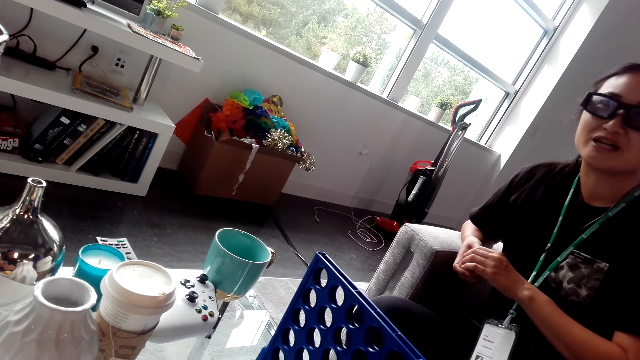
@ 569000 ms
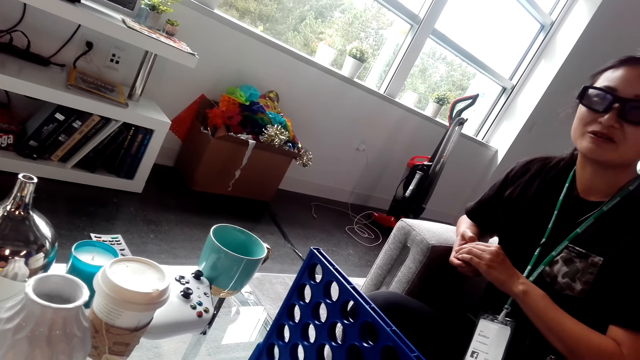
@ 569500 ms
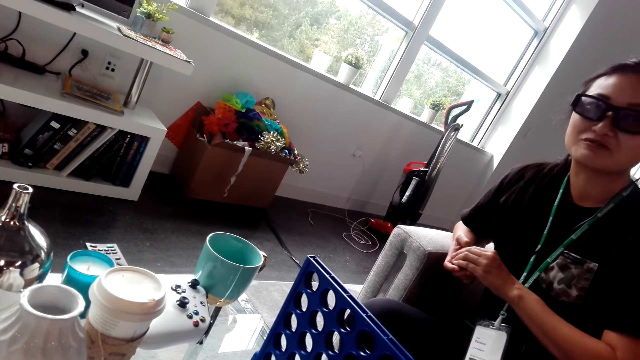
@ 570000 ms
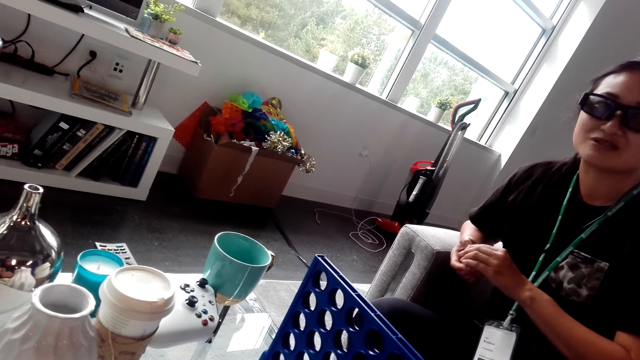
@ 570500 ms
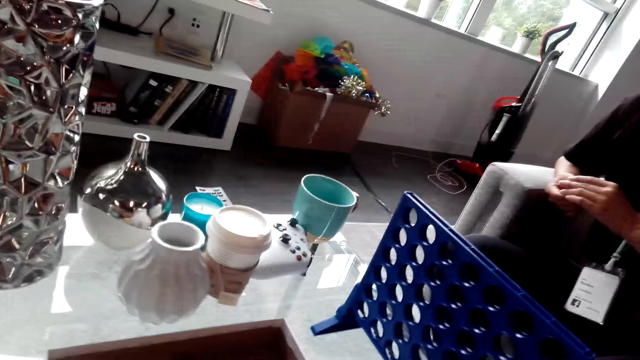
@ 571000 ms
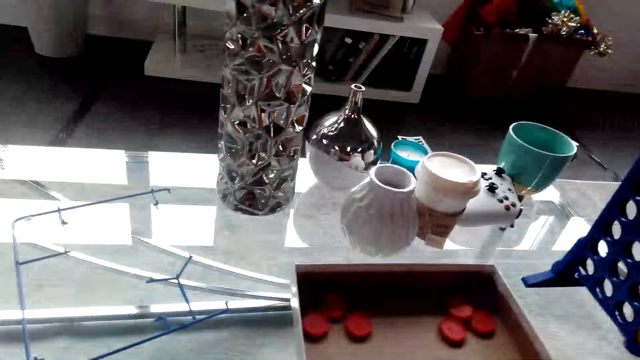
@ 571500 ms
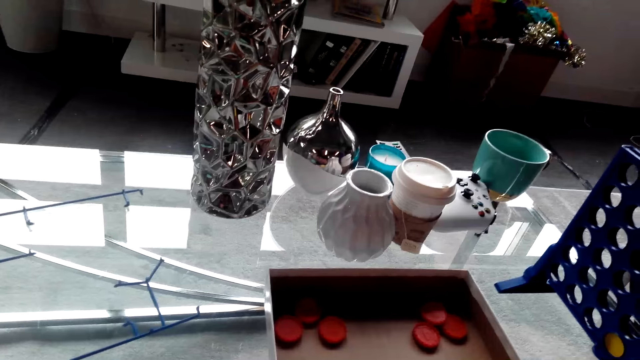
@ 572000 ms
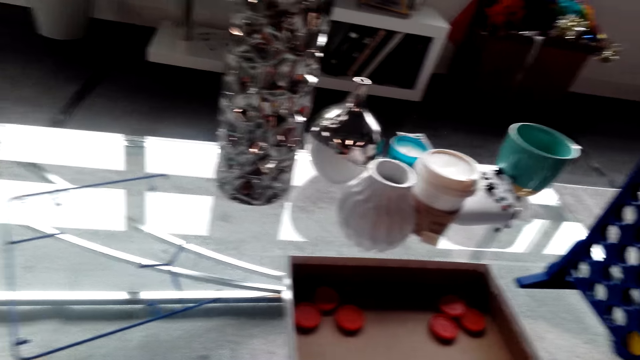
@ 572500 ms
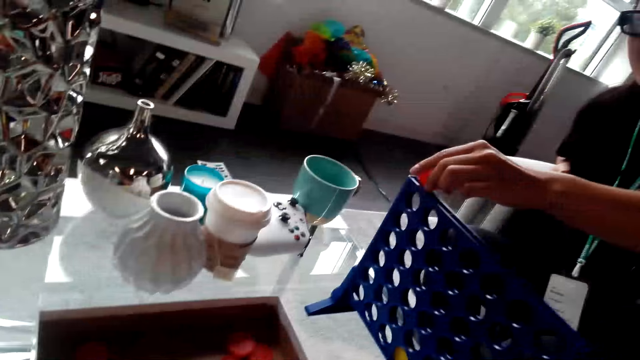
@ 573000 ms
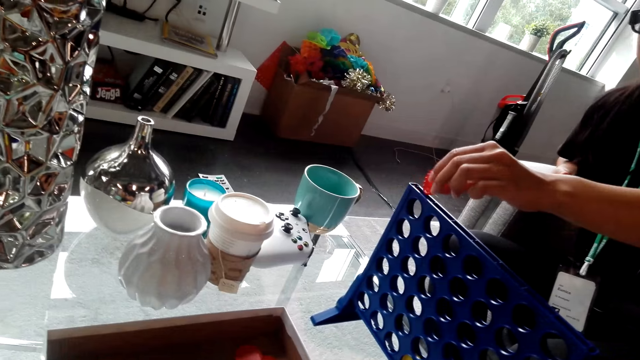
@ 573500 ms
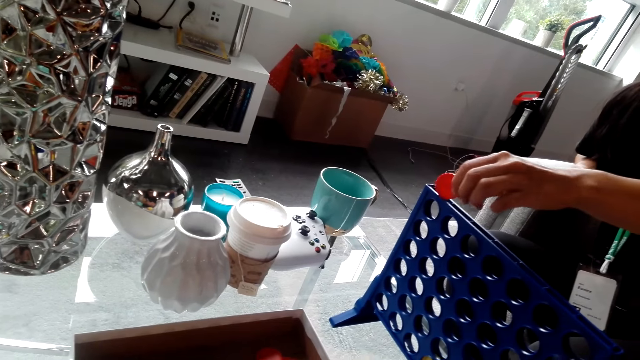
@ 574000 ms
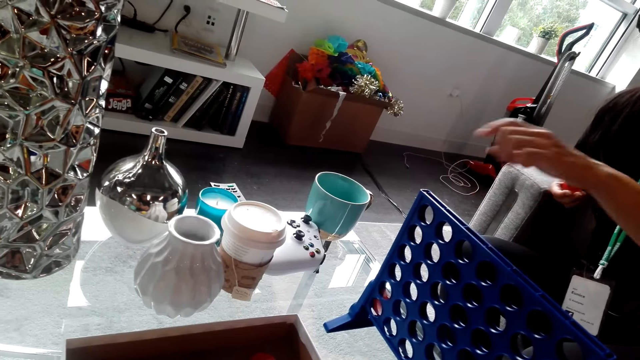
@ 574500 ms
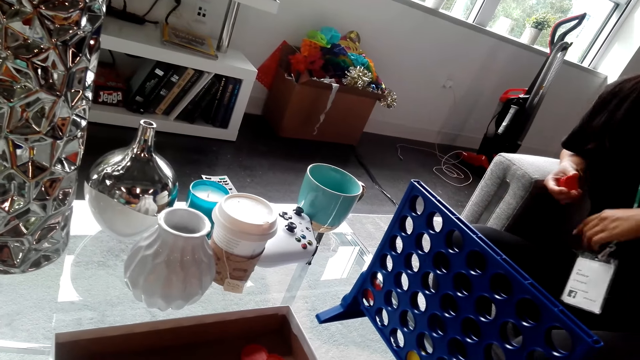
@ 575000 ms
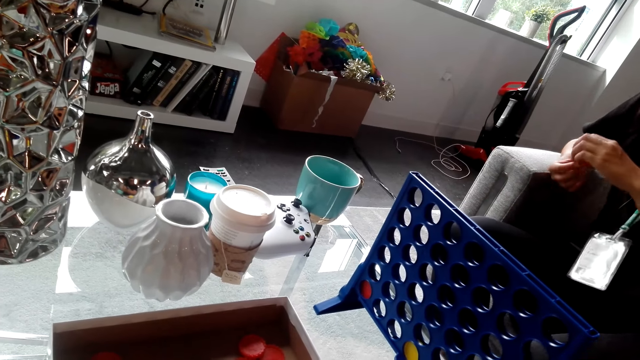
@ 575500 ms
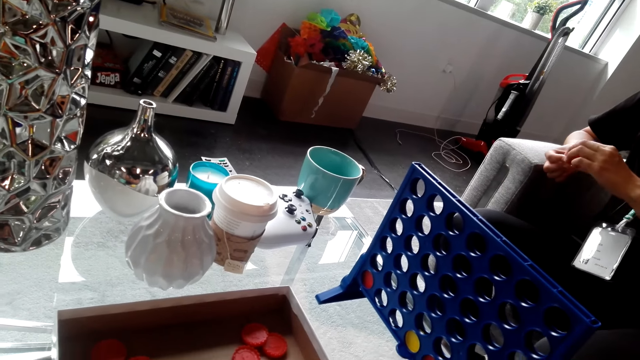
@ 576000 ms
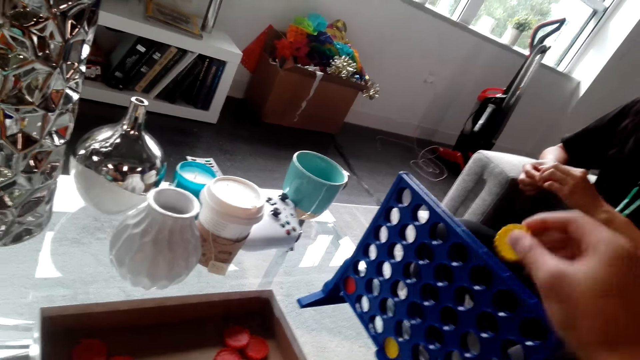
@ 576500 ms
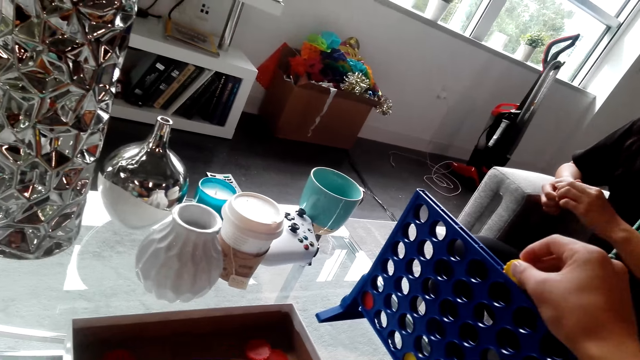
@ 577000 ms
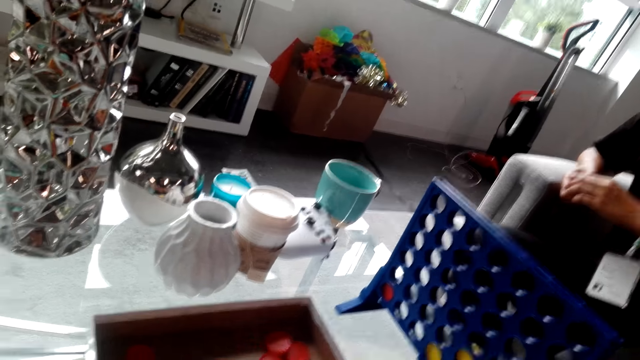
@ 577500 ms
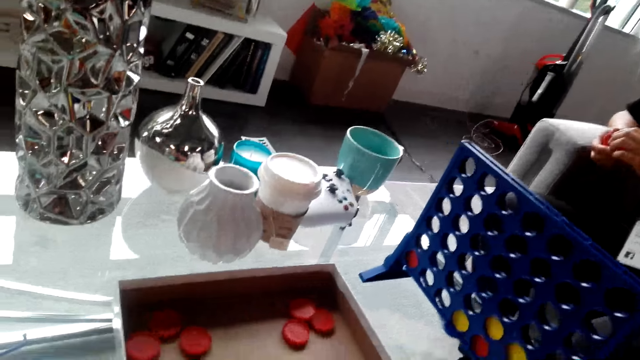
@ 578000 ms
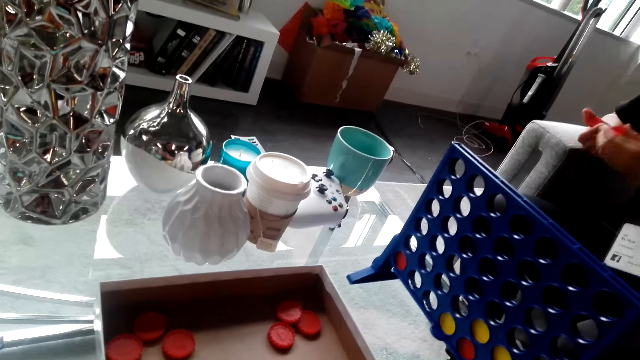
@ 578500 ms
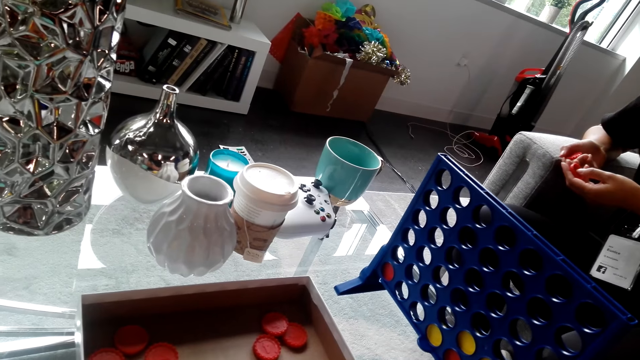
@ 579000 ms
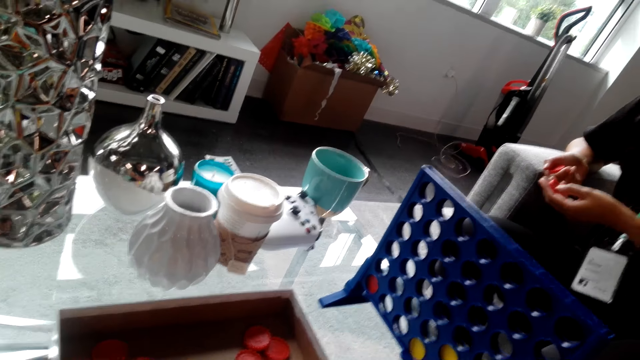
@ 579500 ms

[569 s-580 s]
A lady plays the bottle top game. The lady drops a bottle top in the rack. The camera wearer plays the bottle top game. They insert a bottle top in the rack.

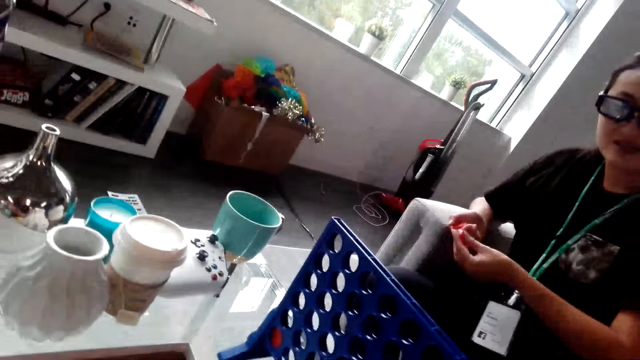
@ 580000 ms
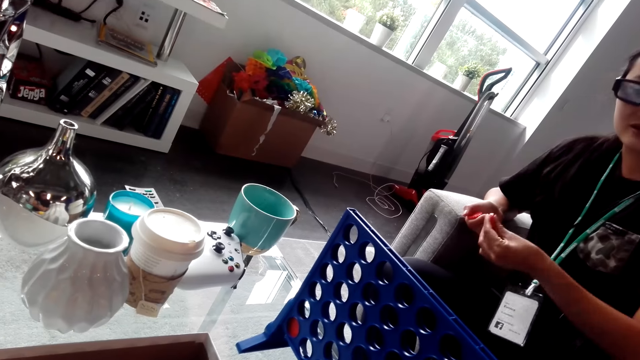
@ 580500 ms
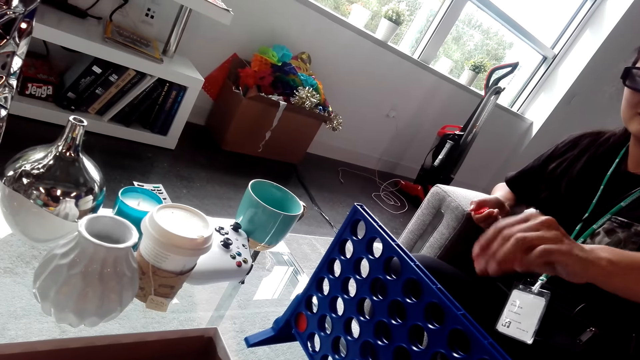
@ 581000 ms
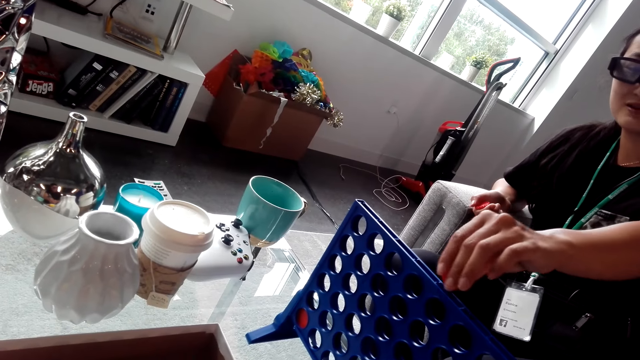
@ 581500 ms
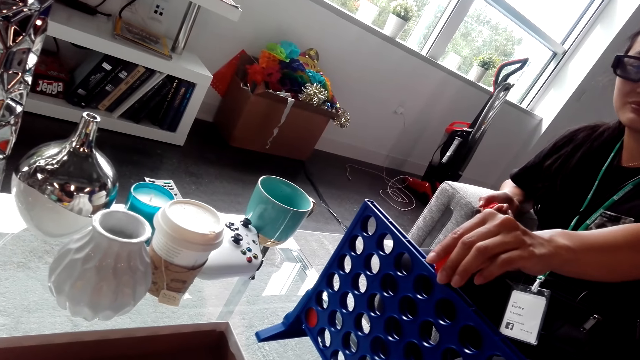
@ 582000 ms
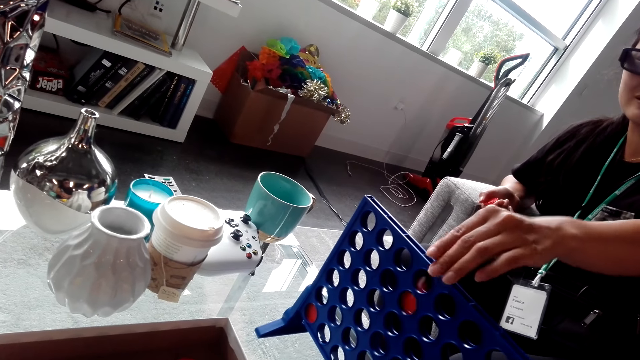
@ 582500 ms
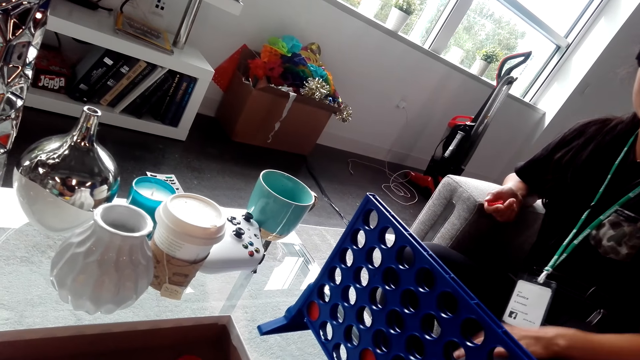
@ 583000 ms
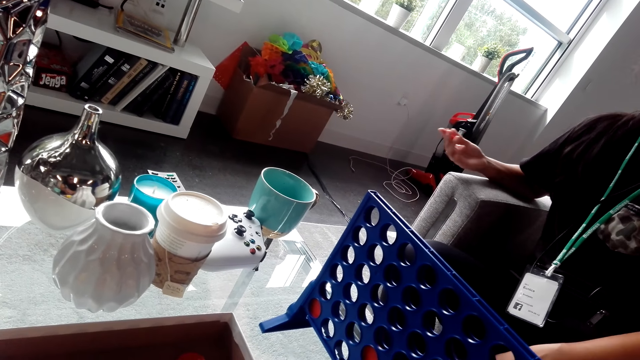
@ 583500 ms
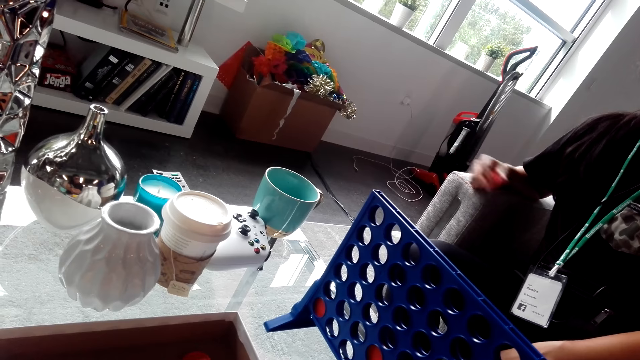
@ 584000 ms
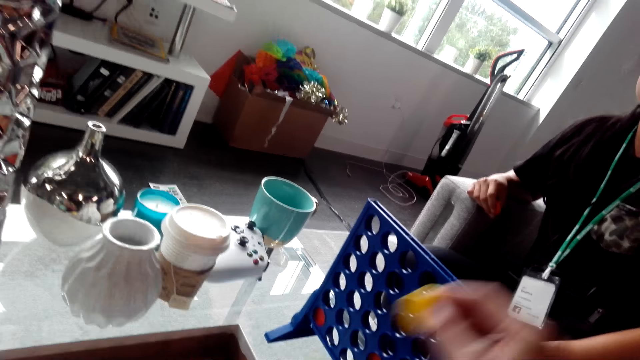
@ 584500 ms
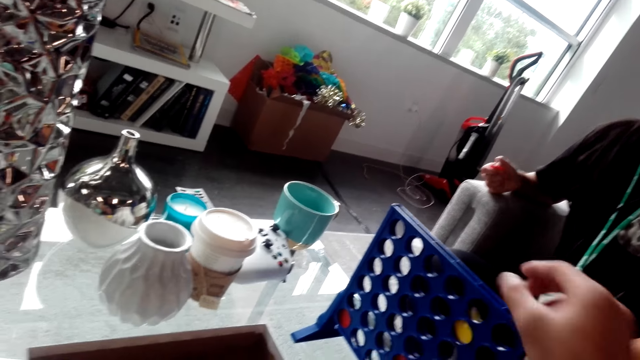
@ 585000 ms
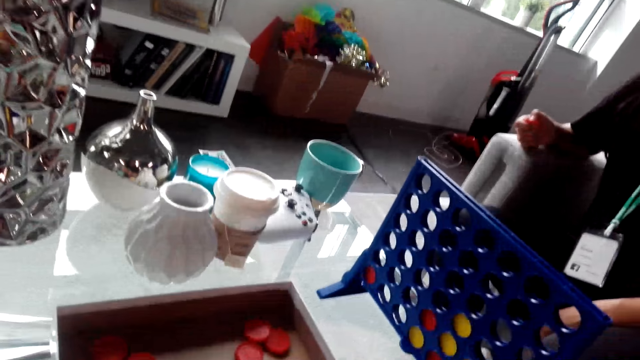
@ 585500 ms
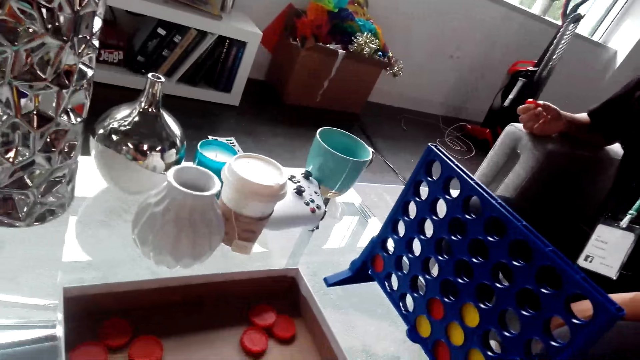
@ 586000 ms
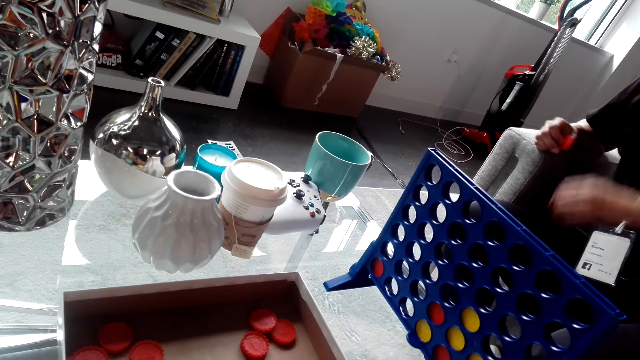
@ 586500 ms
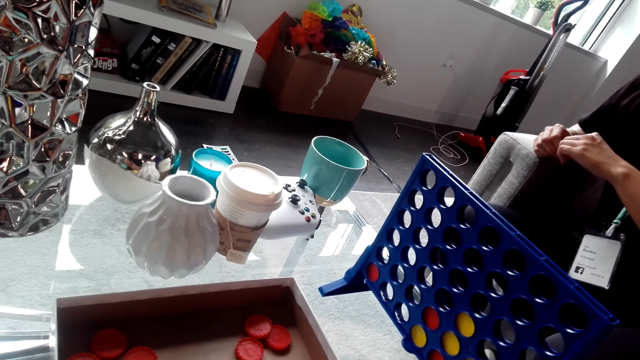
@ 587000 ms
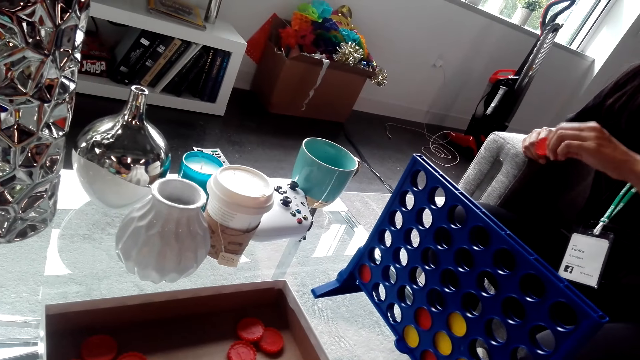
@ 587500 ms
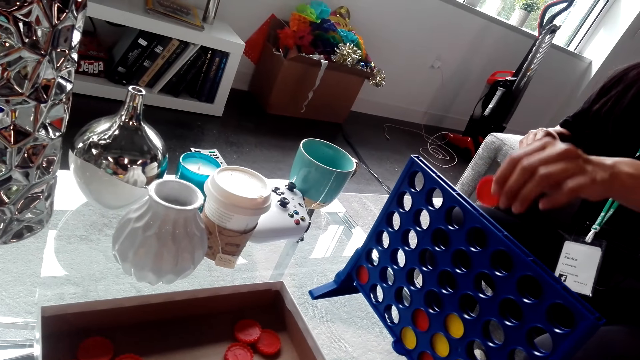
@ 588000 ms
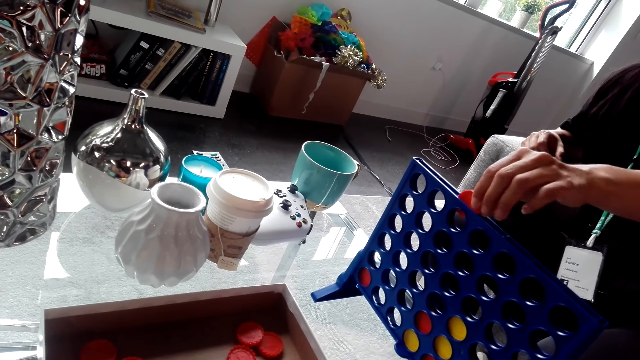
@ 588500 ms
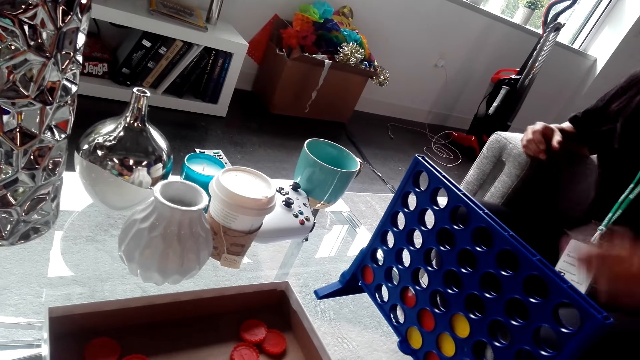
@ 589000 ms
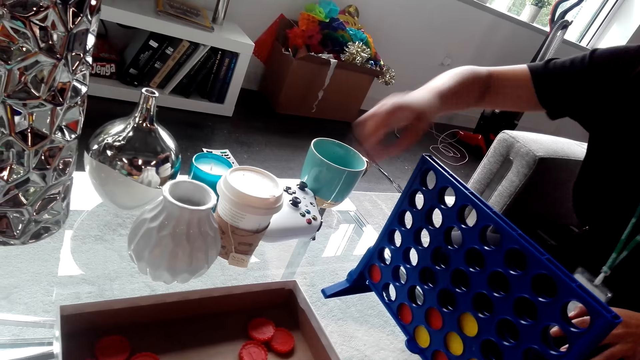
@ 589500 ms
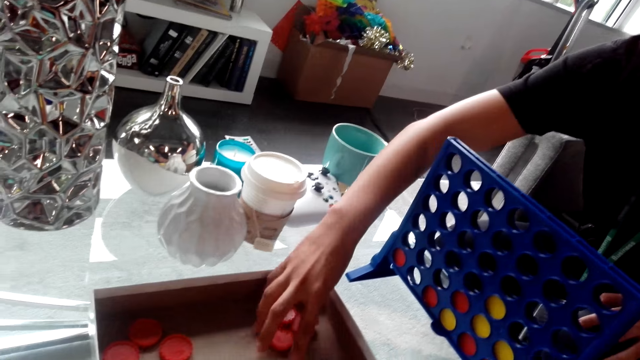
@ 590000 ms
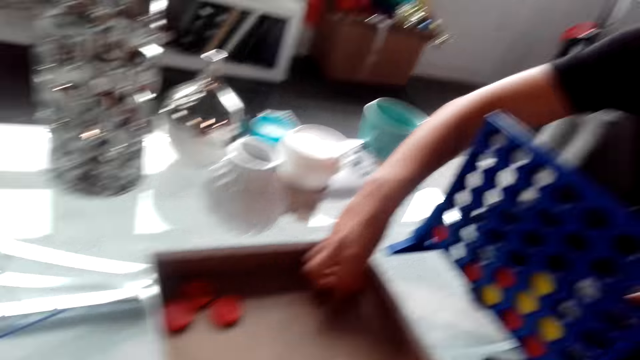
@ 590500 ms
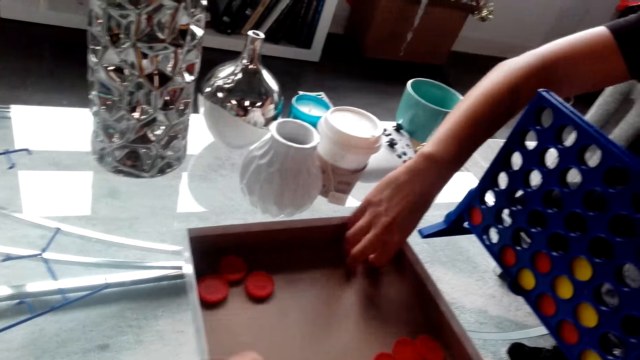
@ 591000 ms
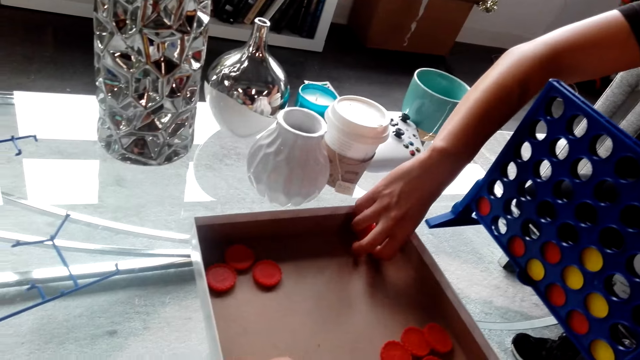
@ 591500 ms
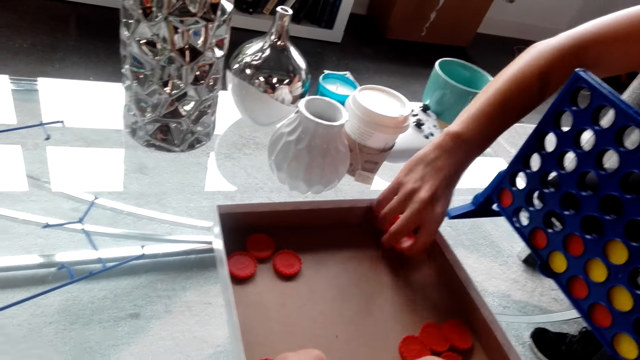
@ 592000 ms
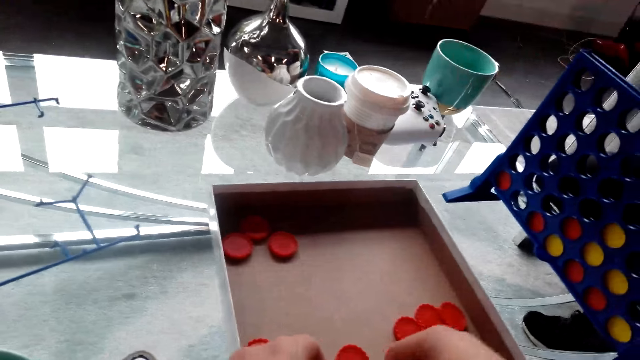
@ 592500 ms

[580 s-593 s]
A lady plays the bottle top game. The lady drops a bottle top in the rack. The camera wearer plays the bottle top game. They insert a bottle top in the rack. The lady plays the bottle top game. The lady drops a bottle top in the rack. The lady collects bottle tops.
